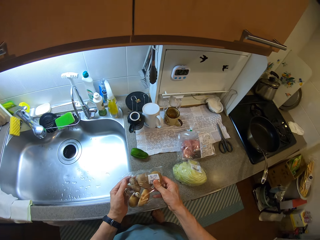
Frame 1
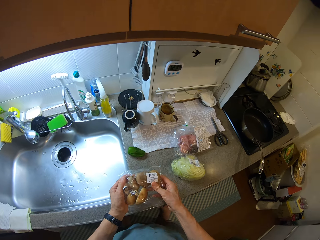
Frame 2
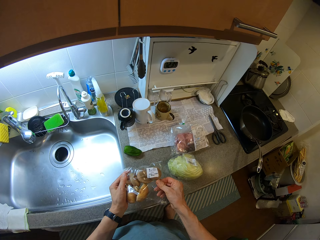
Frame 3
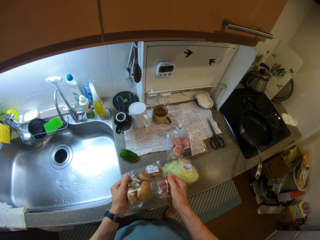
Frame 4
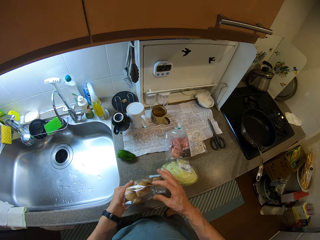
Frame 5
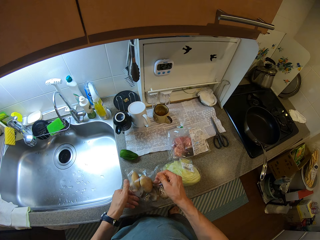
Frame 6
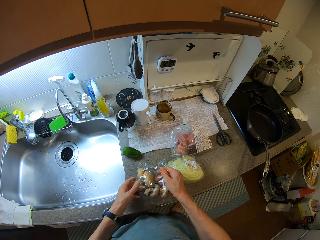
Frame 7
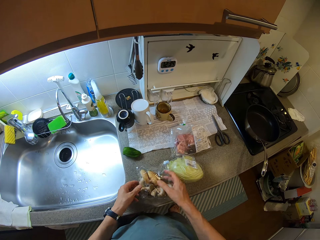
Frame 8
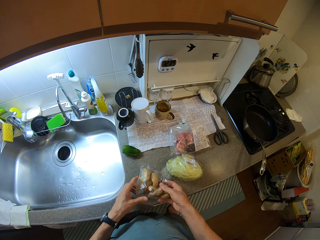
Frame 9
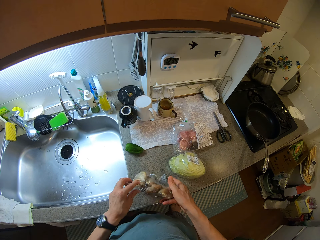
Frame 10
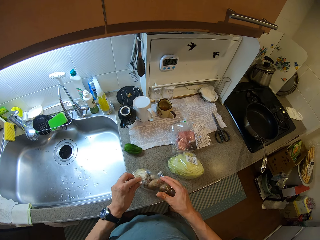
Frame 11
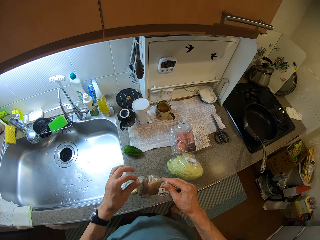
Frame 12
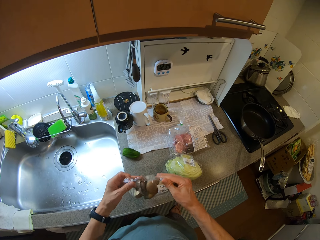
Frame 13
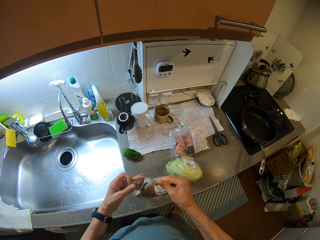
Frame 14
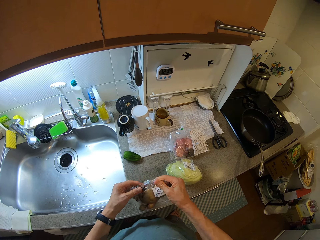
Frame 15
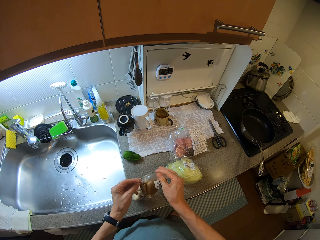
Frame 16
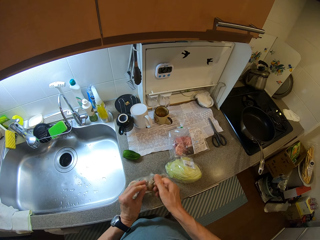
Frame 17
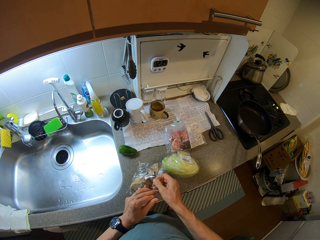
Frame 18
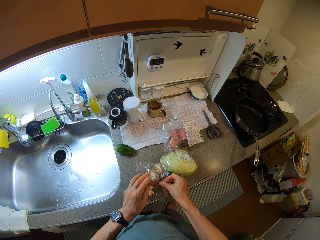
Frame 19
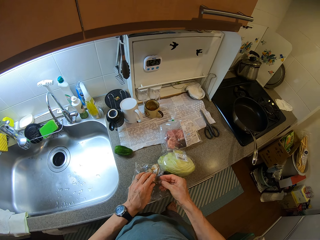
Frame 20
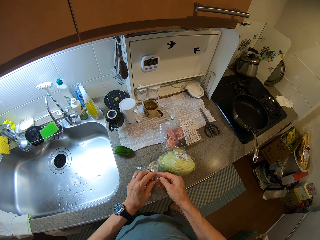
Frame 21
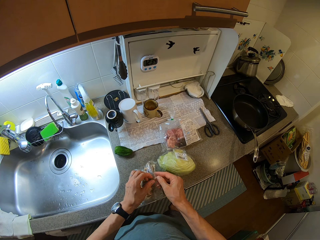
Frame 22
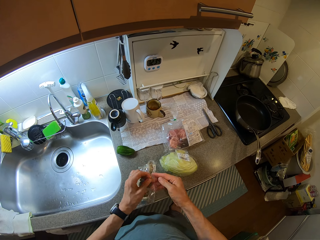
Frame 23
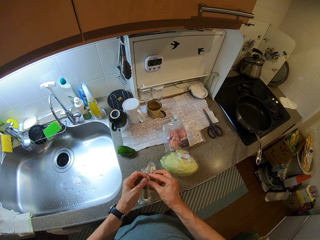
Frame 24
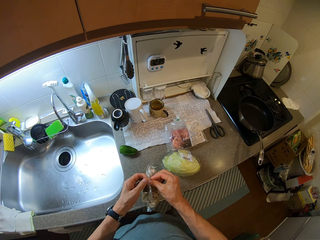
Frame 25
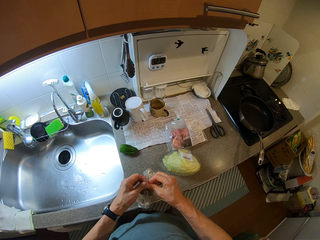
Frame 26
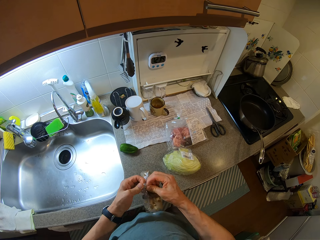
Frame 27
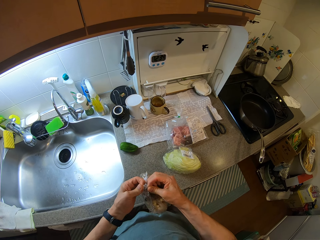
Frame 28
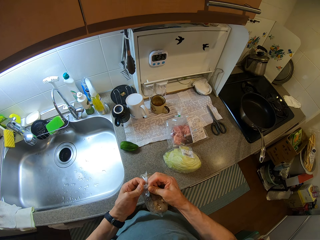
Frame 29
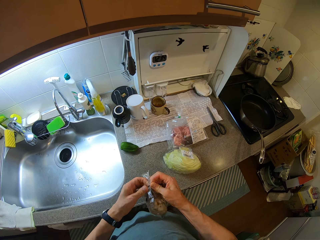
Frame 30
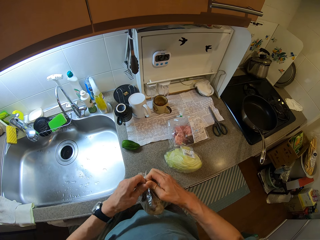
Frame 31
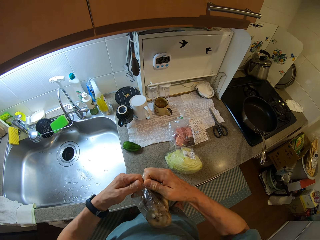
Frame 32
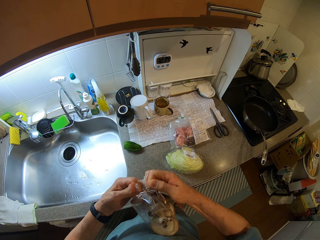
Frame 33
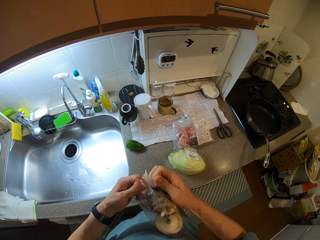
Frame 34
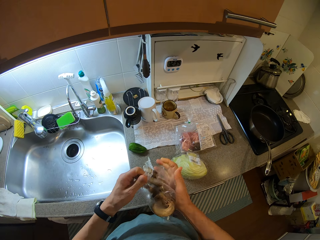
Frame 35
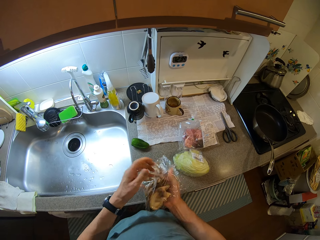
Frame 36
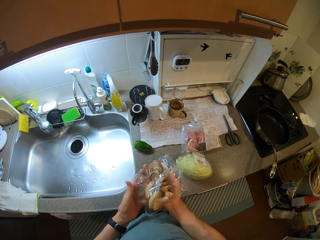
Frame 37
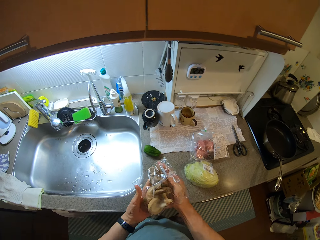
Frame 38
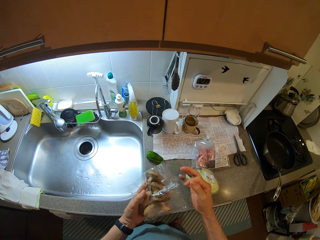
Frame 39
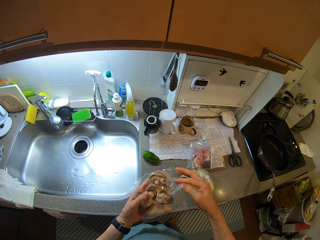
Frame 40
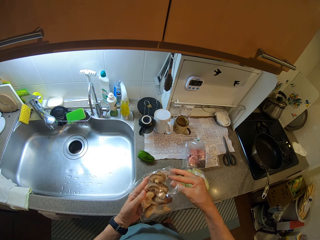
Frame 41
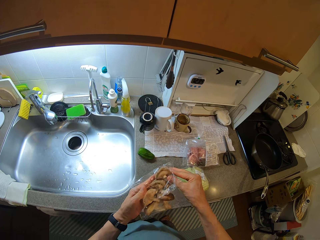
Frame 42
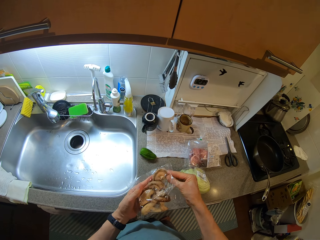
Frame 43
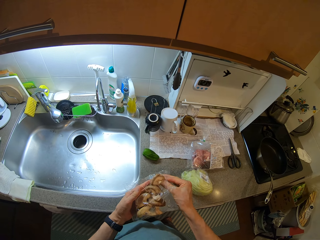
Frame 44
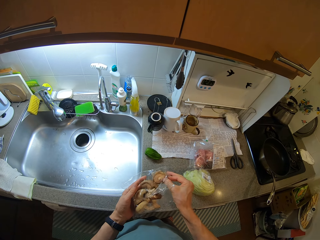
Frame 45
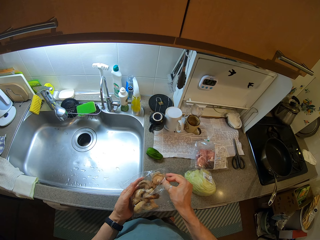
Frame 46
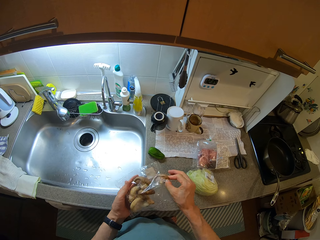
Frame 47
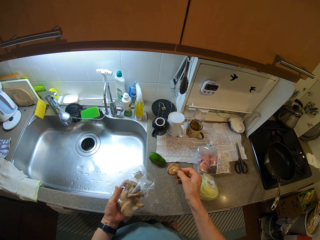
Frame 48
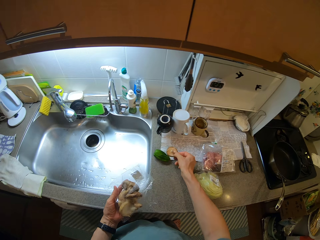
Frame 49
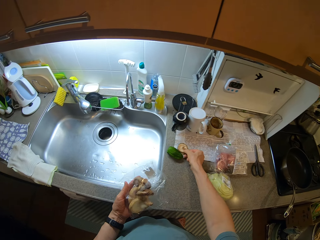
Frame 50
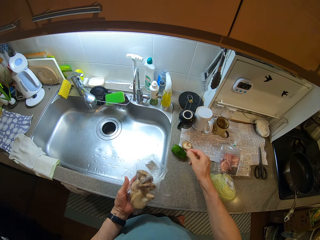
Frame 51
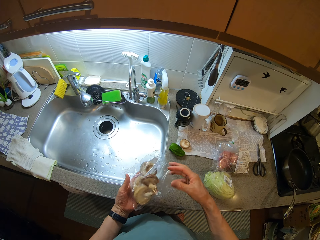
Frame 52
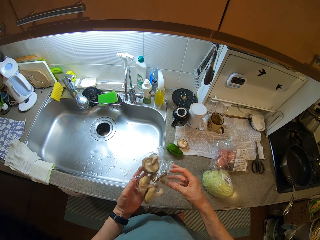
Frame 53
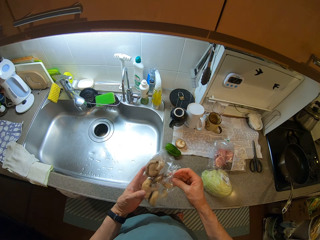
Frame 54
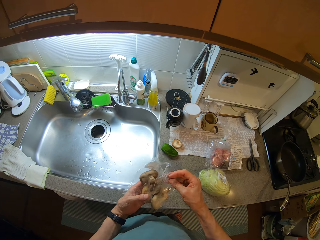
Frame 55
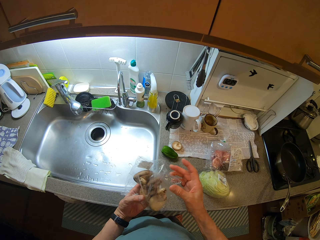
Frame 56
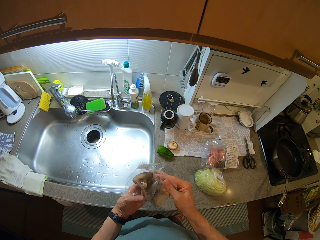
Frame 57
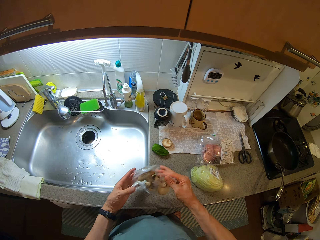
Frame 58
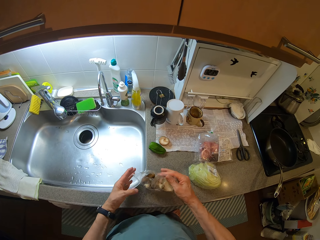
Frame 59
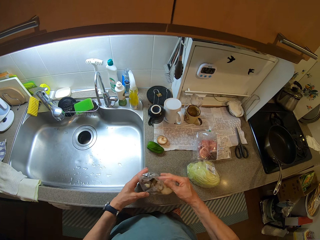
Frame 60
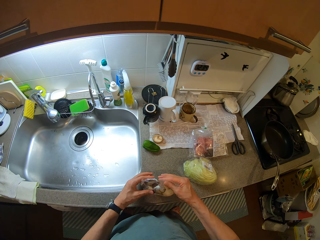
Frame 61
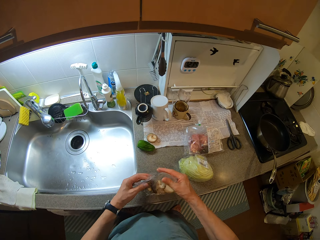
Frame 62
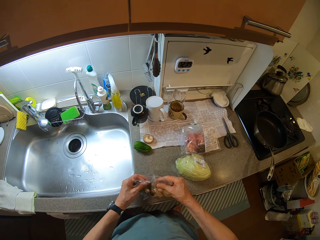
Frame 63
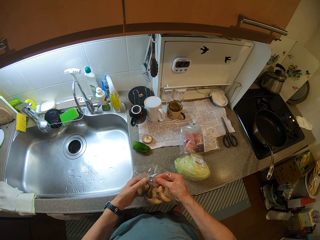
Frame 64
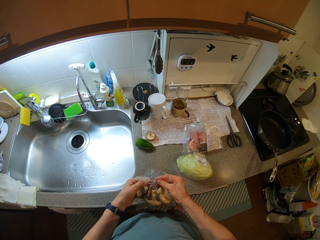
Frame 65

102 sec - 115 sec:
The camera wearer places the clear vinyl cover with white cabbage on a sink table. He holds the clear vinyl cover with mushrooms. He turns the clear vinyl cover with mushrooms. He shakes the clear vinyl cover with mushrooms. He places the clear vinyl cover with mushrooms on the sink table. He opens the clear vinyl cover with mushrooms. He tears the clear vinyl cover. He holds the clear vinyl cover with mushrooms. He puts his right hand in the clear vinyl cover. He picks a mushroom from the clear vinyl cover. He places the mushroom on the sink table. He holds the clear vinyl cover with mushrooms. He places the clear vinyl cover with mushrooms on the sink table.

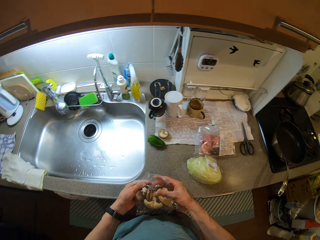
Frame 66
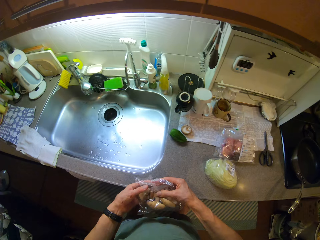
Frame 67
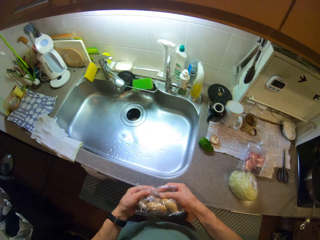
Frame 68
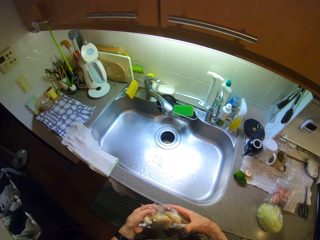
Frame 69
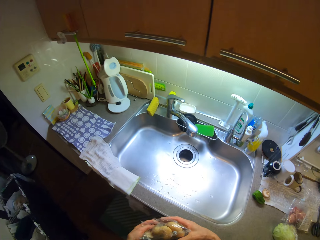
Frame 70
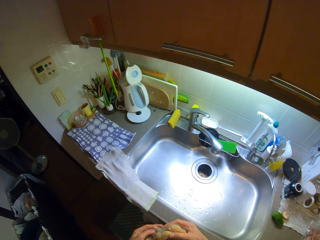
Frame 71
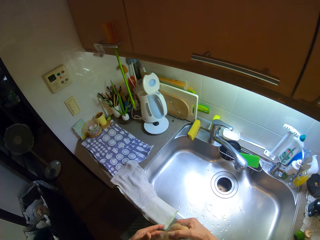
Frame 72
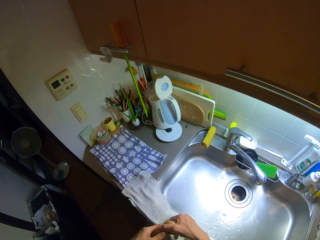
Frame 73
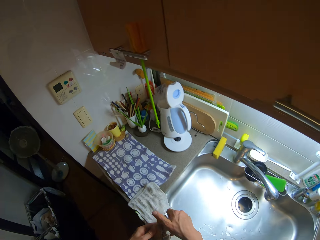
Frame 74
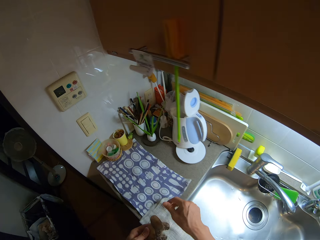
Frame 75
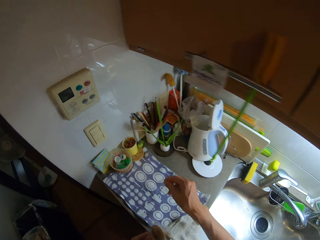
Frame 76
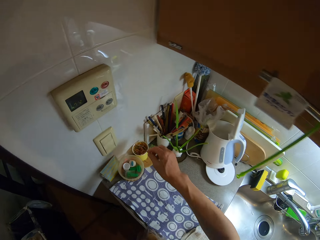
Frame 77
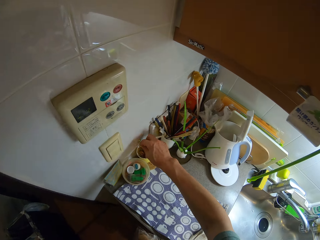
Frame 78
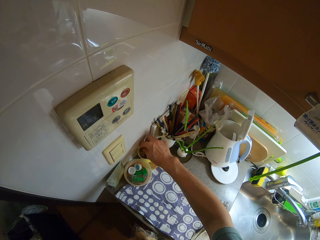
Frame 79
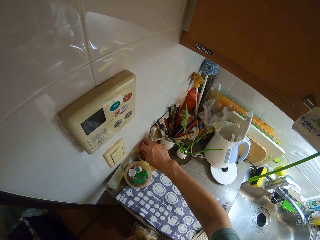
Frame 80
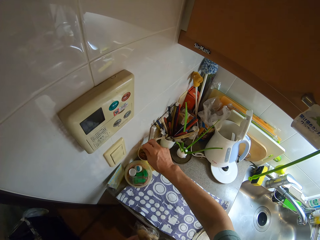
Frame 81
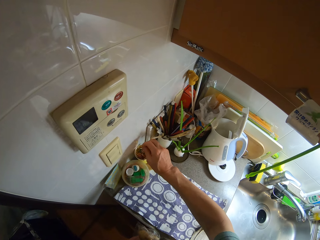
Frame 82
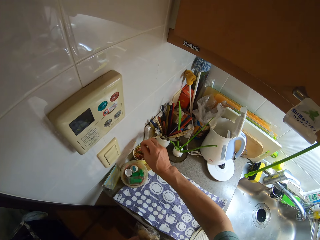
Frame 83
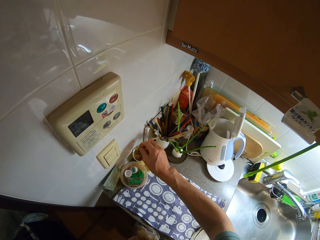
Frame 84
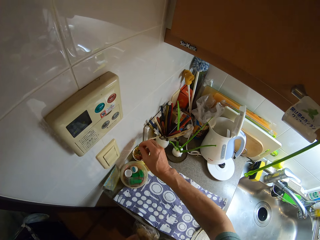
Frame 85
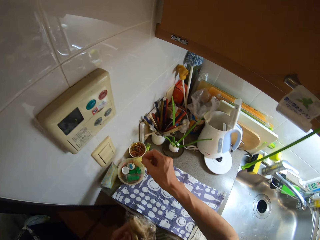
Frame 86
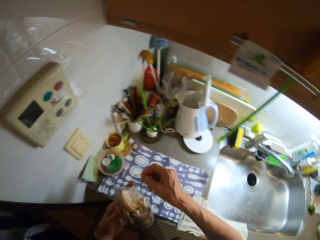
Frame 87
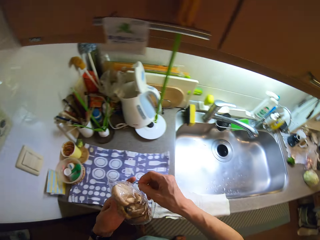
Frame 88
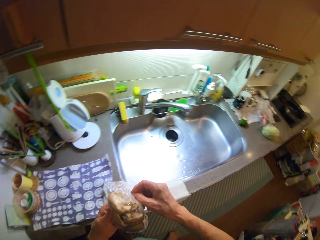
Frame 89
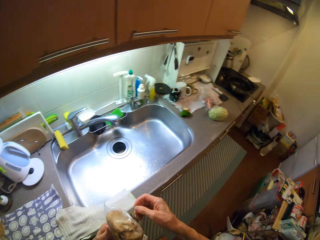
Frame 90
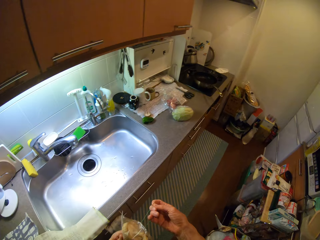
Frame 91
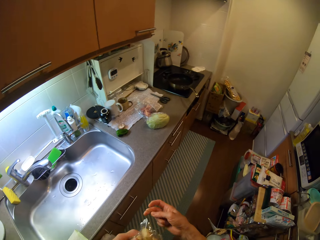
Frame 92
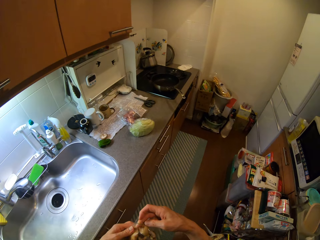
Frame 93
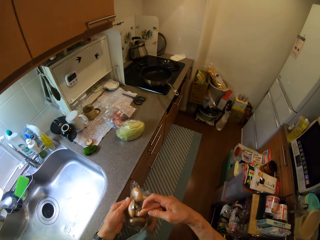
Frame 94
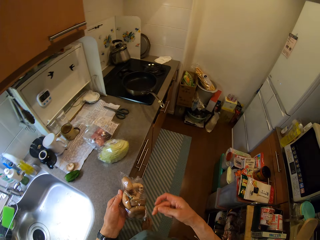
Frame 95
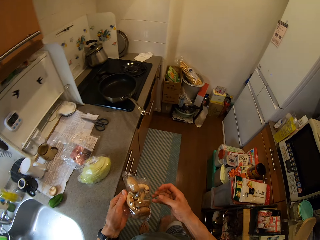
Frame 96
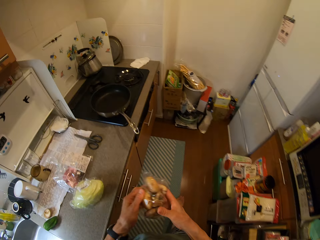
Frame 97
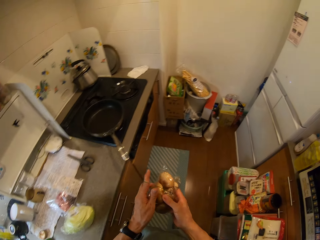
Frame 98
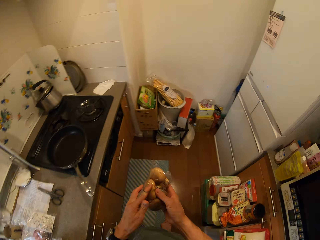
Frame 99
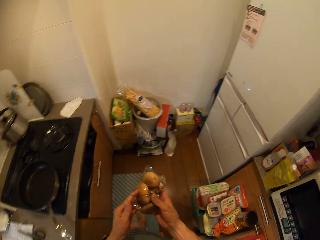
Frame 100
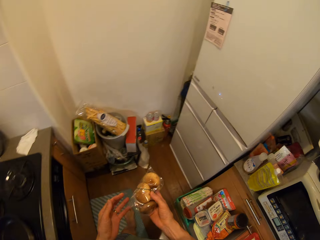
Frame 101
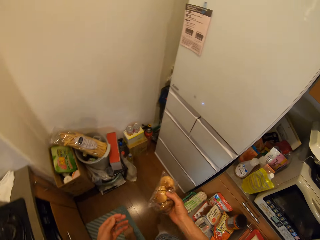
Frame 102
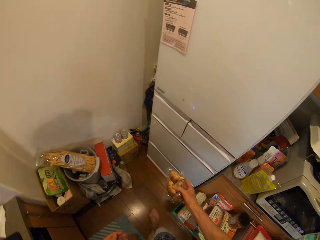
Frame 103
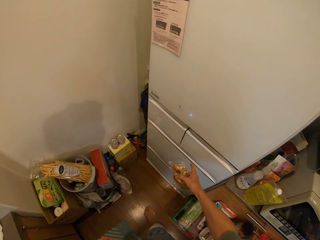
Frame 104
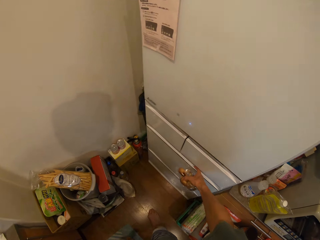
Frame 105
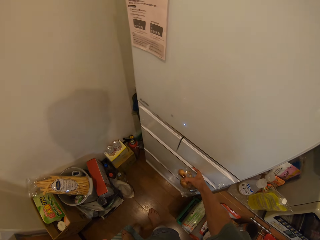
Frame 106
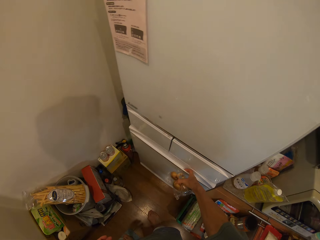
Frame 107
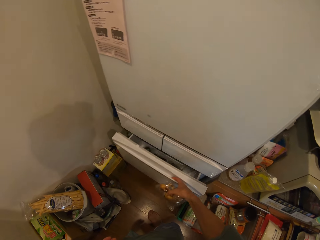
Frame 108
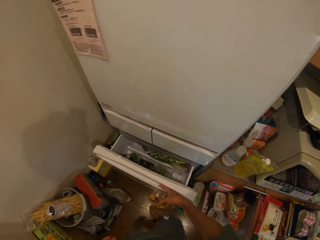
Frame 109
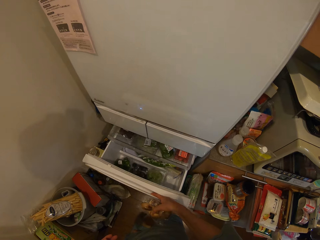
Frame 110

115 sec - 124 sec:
The camera wearer closes the clear vinyl cover with mushrooms. They fold the clear vinyl cover with mushrooms. They turn to the left. They pick a rubber band from a plastic tumbler. They loop the rubber band on the clear vinyl cover with mushrooms. They hold the clear vinyl cover with mushrooms. They walk to the fridge. They pull a fridge drawer.
